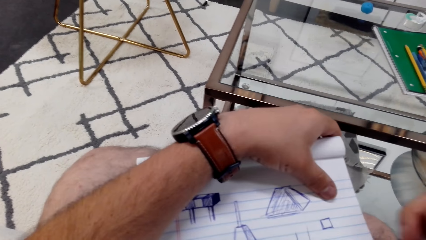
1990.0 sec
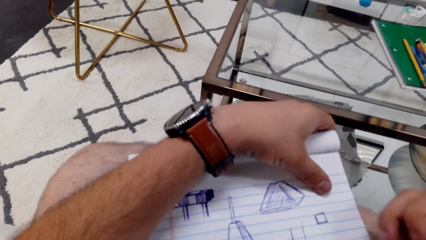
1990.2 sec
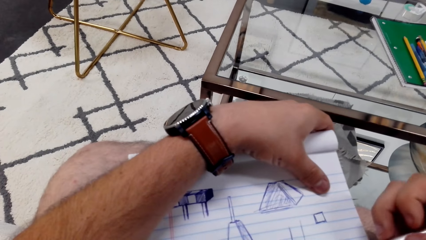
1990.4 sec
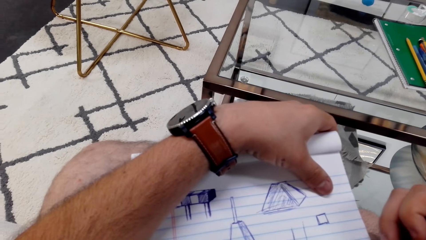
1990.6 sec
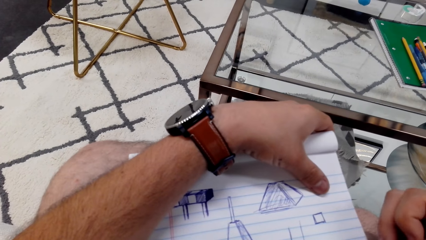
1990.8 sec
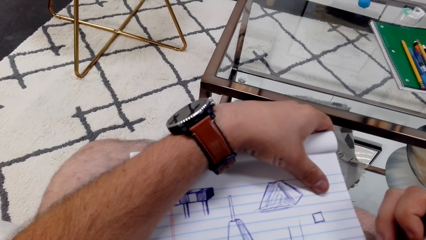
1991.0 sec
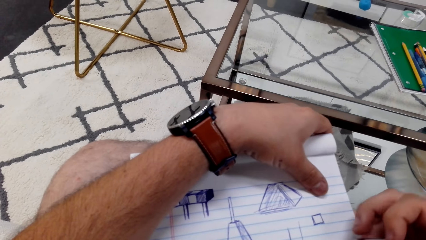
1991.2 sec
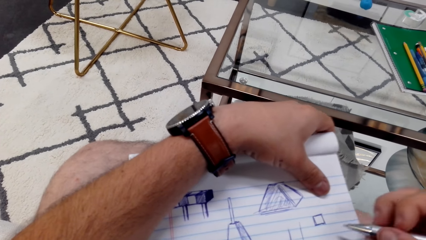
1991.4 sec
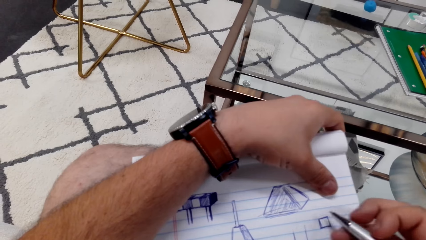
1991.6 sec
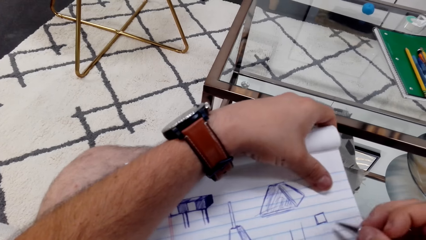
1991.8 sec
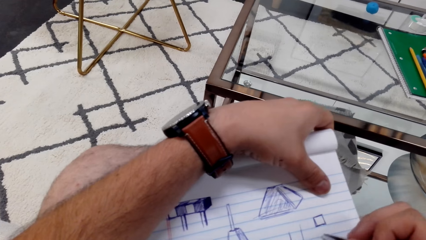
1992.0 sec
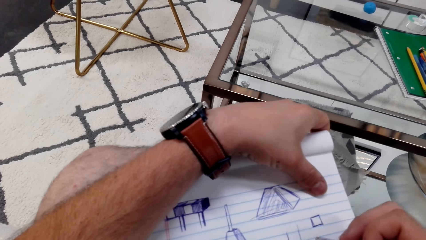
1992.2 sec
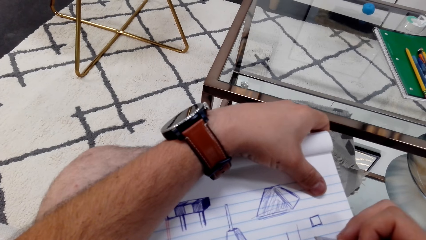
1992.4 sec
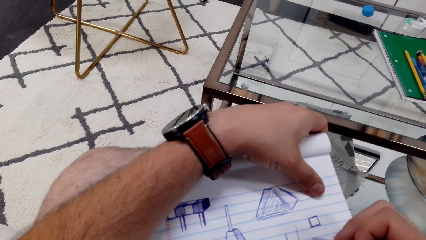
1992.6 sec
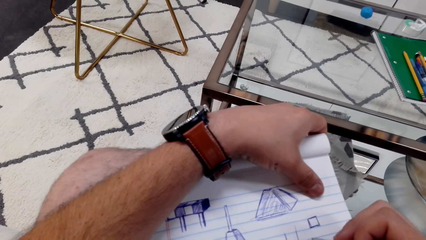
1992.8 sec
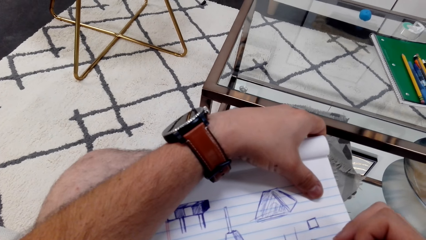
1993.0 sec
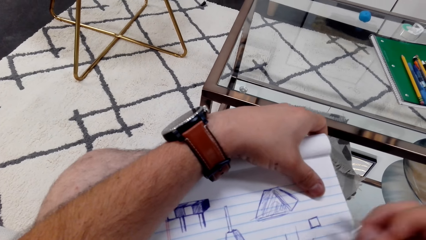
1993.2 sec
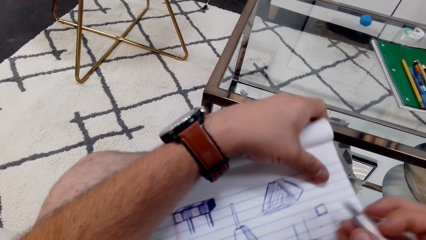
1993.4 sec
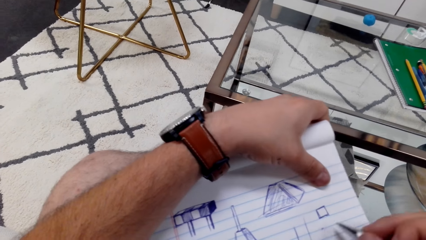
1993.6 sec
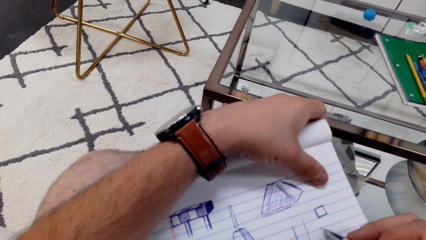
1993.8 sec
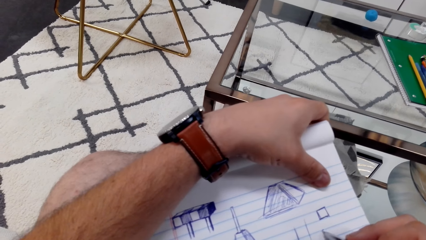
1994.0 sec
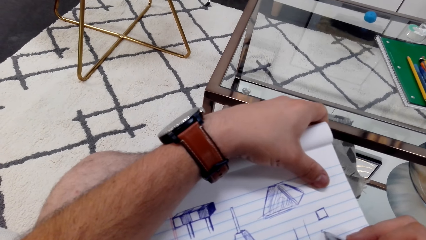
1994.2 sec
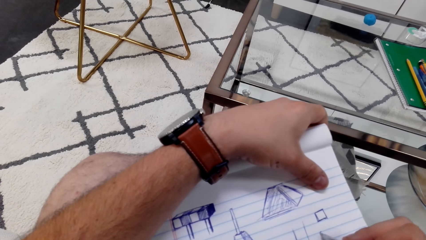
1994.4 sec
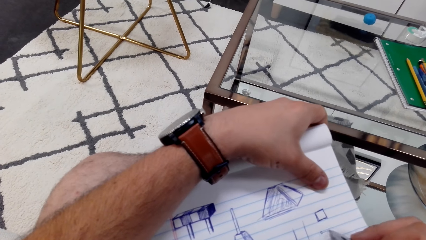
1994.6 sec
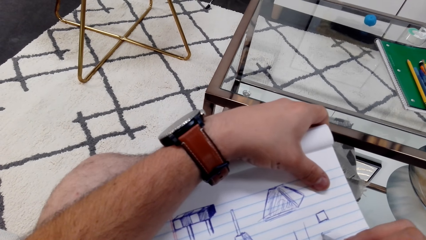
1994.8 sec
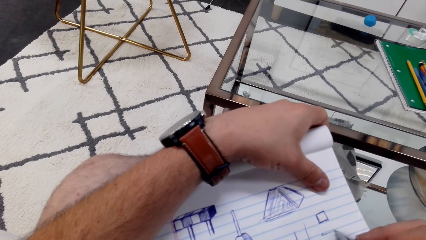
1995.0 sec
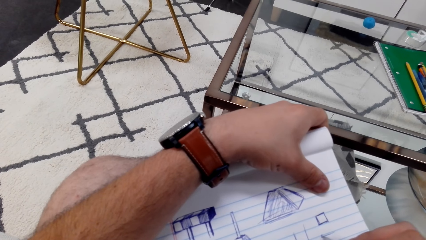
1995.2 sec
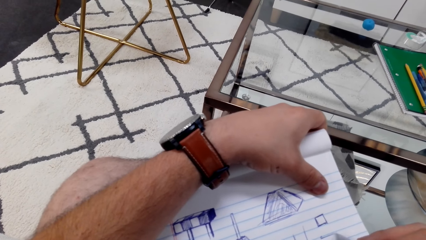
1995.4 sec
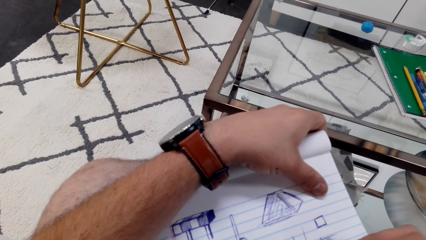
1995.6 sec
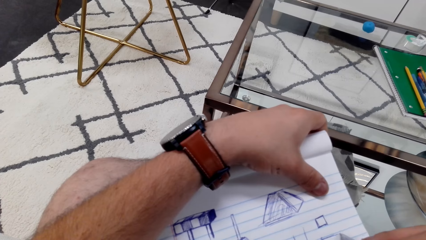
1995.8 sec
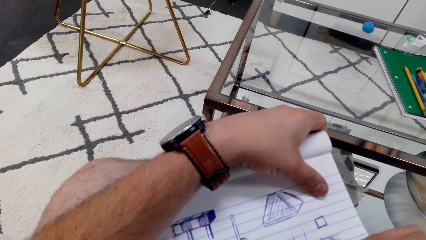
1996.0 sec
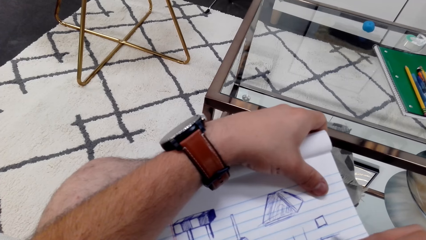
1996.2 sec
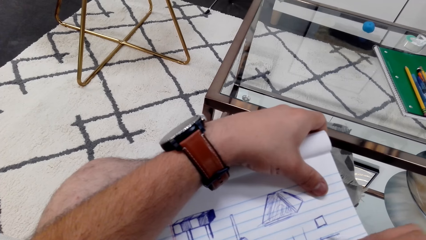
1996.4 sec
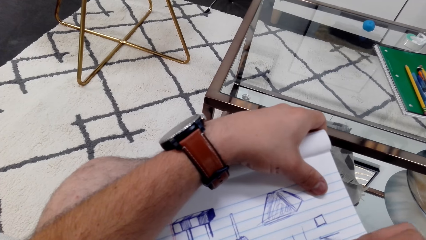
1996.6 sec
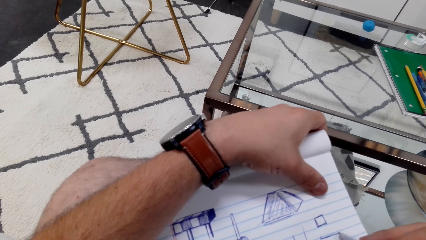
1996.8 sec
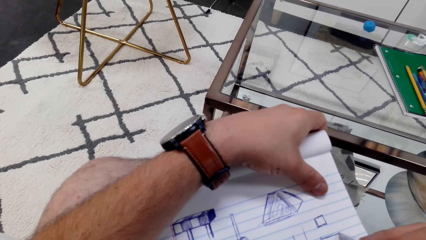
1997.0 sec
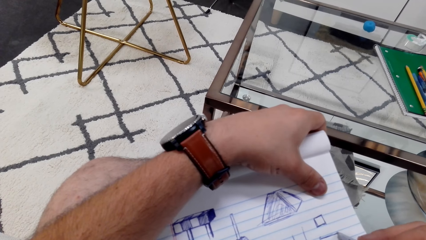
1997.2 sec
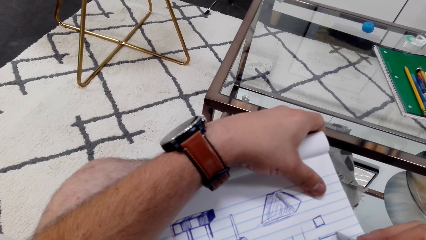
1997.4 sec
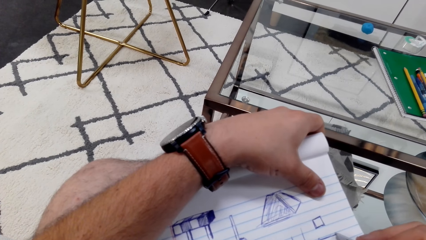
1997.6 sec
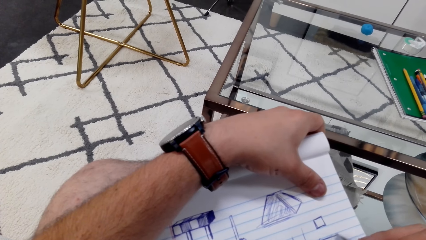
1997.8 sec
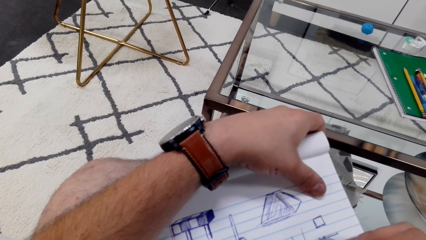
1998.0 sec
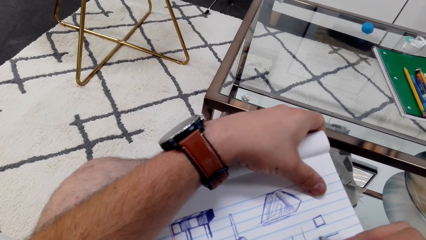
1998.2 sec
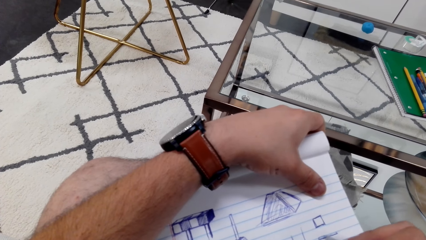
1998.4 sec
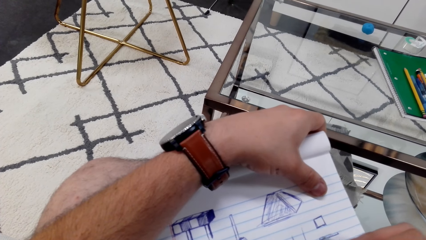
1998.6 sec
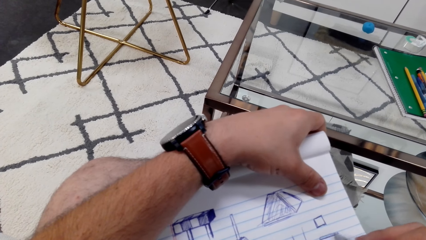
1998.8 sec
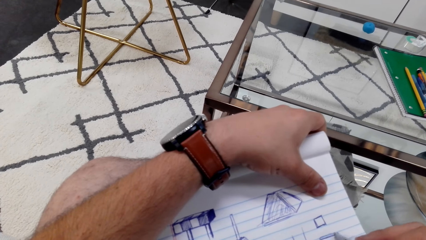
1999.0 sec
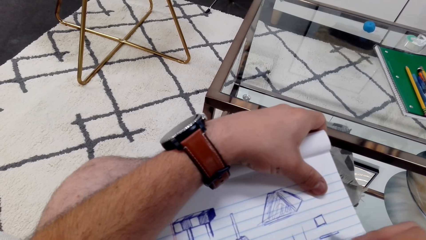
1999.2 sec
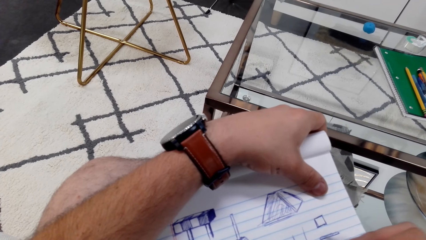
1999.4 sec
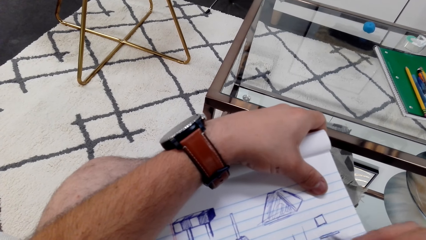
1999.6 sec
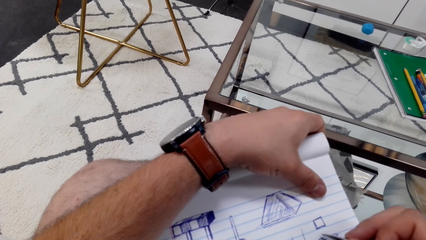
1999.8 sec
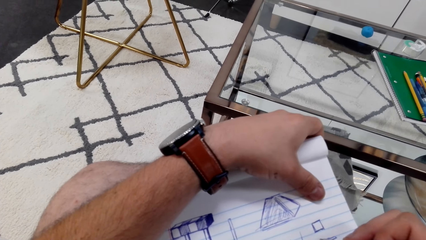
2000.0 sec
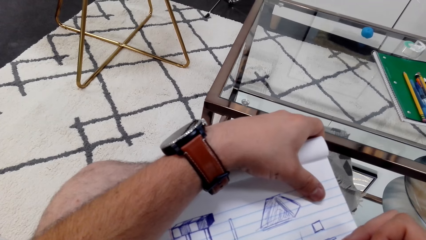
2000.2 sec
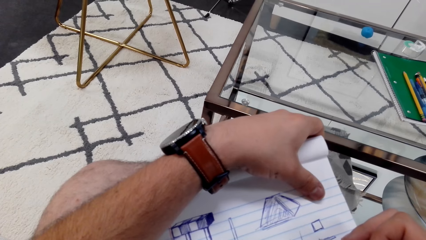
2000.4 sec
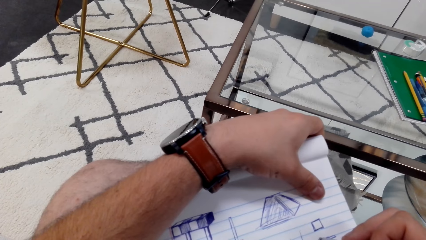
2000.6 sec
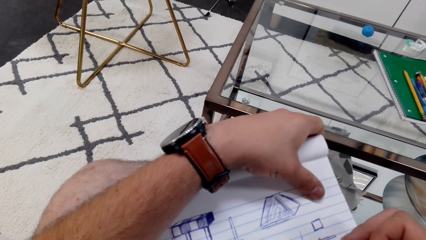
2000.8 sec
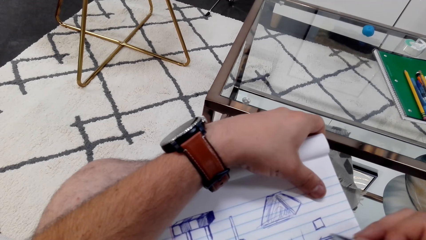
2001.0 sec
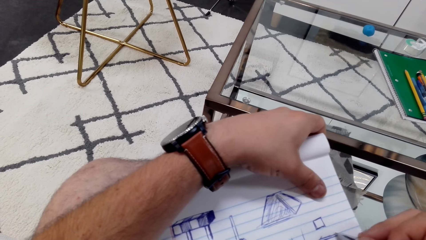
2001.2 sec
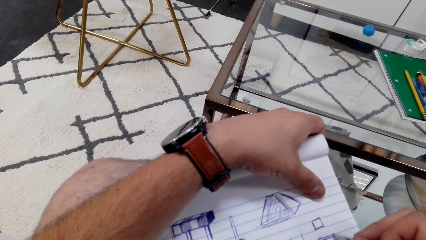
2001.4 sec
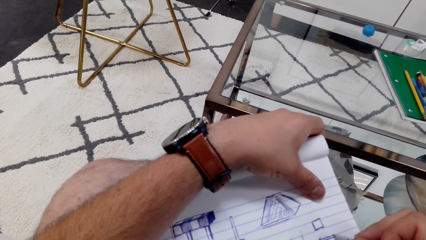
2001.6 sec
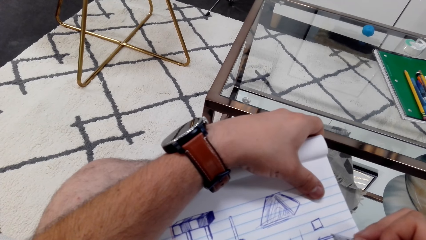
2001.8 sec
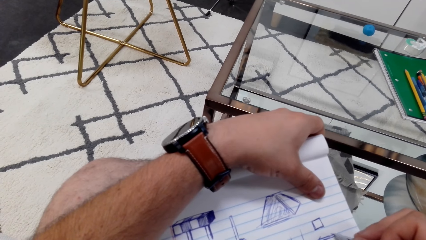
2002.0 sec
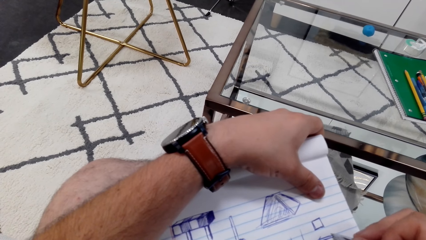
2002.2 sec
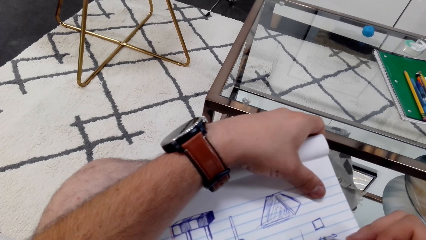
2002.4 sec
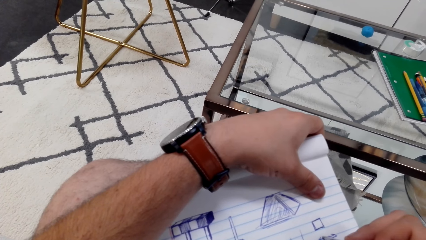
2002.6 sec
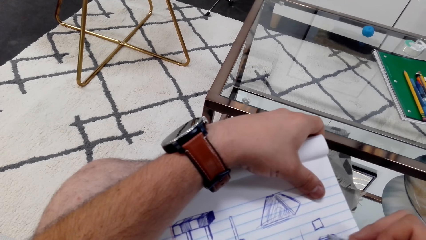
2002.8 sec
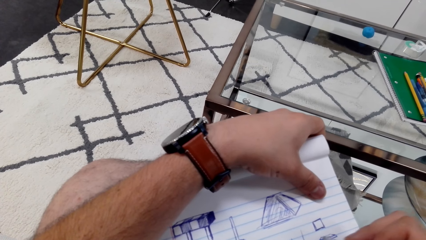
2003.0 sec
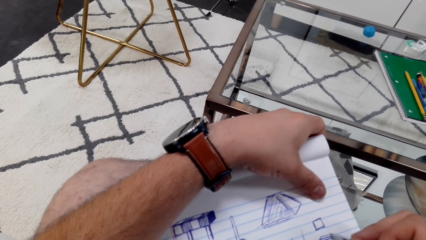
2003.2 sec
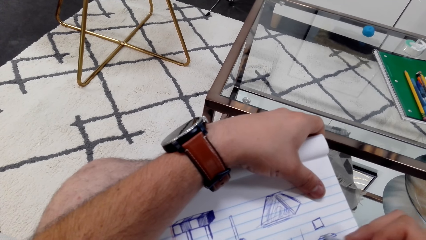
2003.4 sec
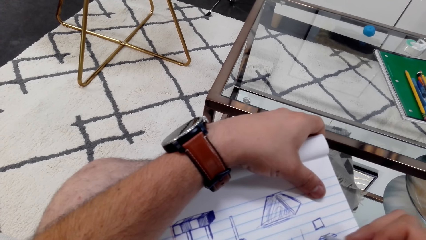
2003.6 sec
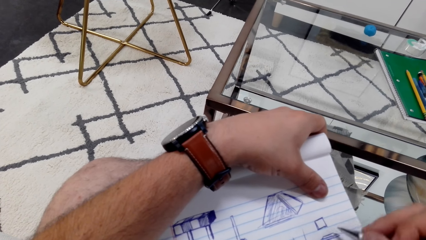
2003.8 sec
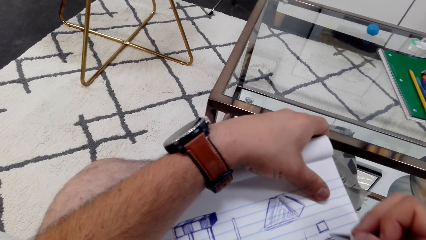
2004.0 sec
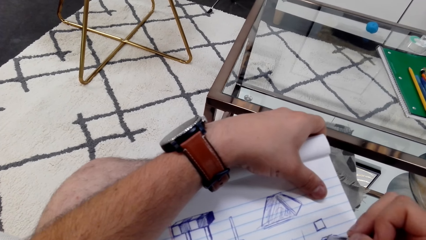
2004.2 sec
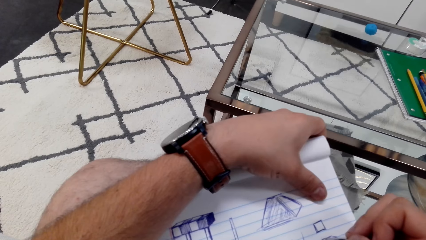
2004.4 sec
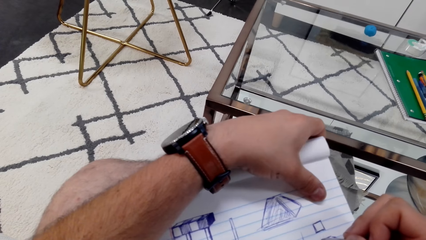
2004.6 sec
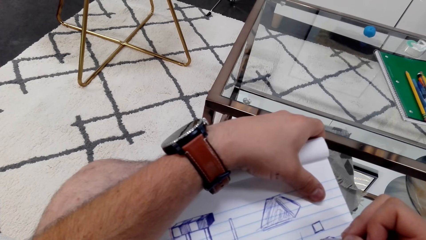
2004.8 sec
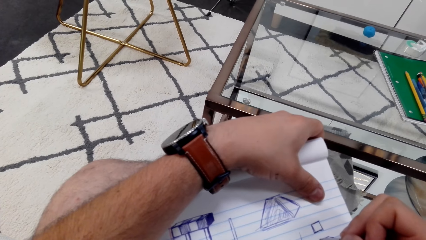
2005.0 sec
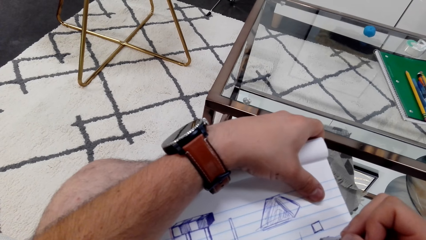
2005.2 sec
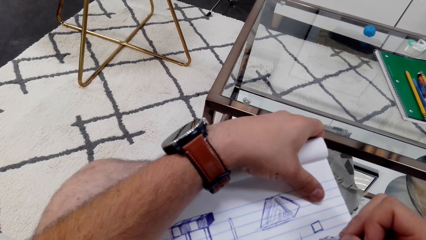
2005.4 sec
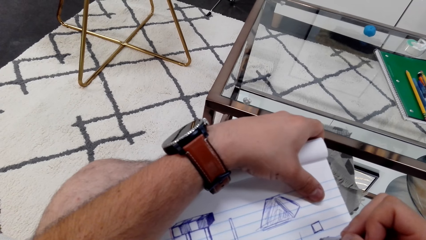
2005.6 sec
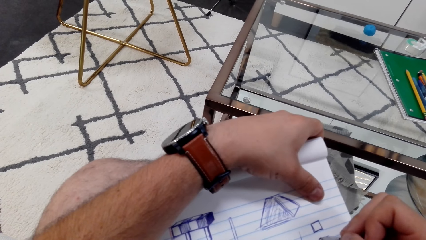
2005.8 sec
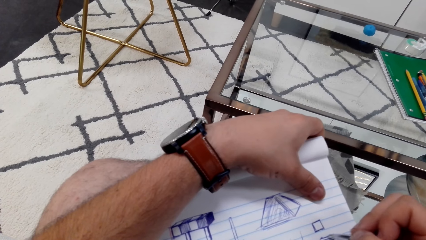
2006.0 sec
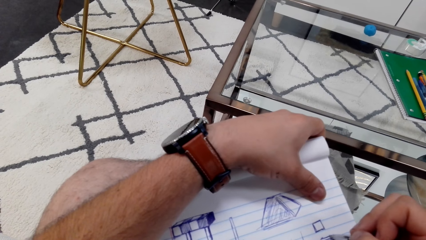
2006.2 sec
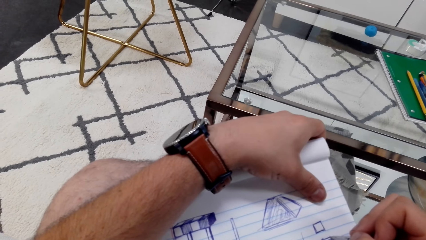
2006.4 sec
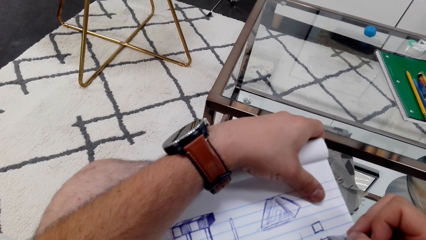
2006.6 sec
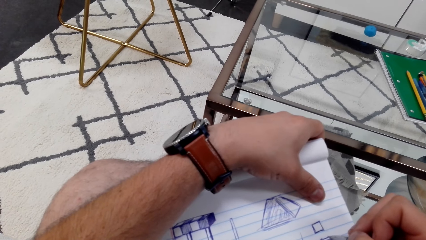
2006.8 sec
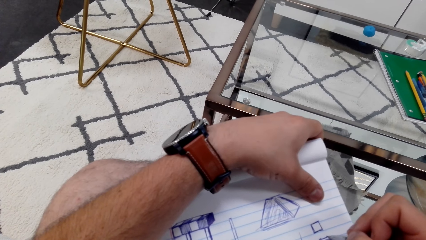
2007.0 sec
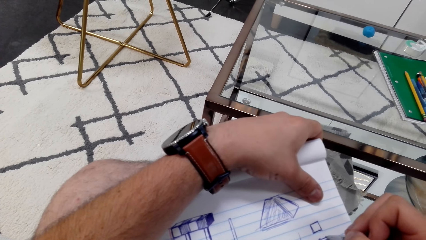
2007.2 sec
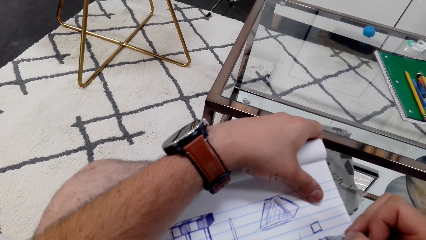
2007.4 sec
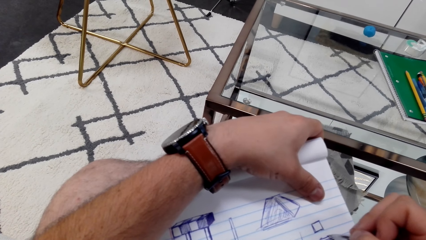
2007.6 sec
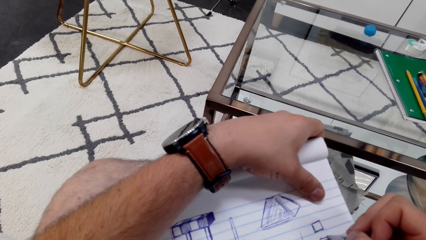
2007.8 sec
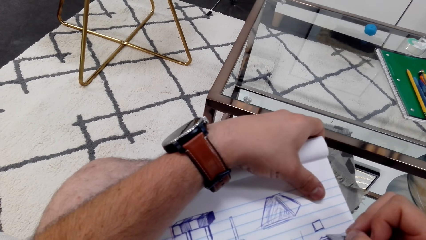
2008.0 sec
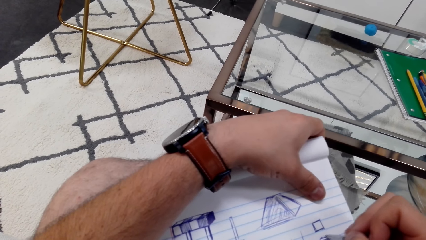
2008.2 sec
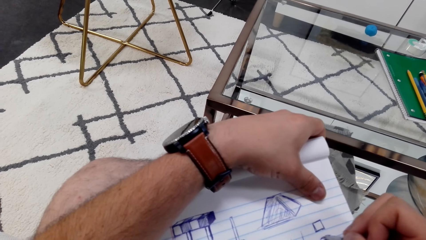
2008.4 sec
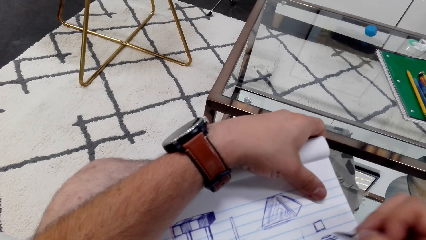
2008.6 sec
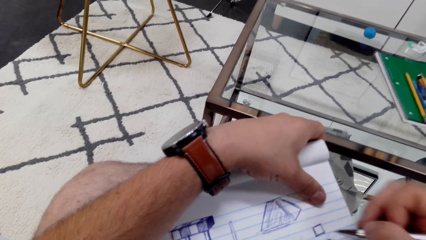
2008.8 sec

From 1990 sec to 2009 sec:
The camera wearer draws on a book with a ballpoint pen. They draw on the book with the pen.
